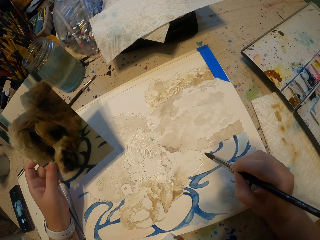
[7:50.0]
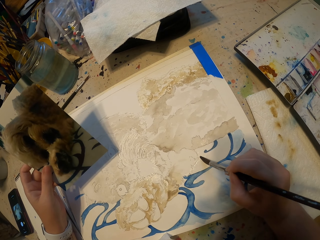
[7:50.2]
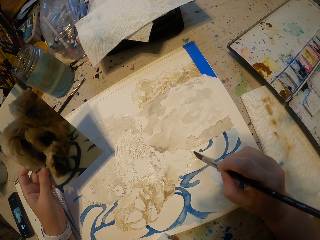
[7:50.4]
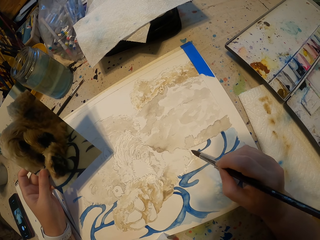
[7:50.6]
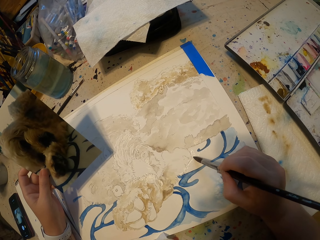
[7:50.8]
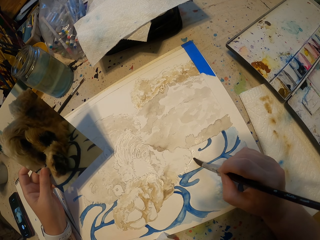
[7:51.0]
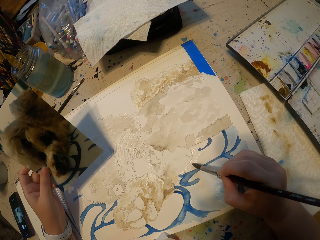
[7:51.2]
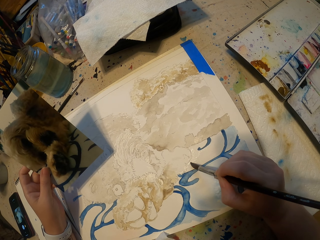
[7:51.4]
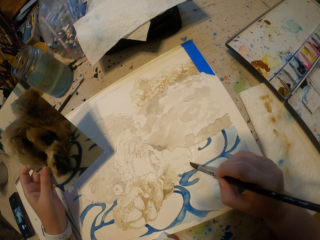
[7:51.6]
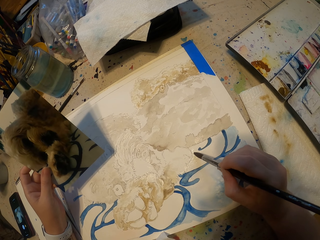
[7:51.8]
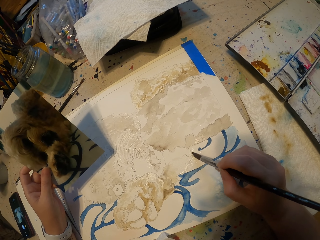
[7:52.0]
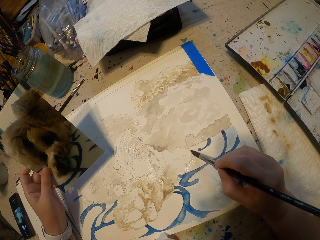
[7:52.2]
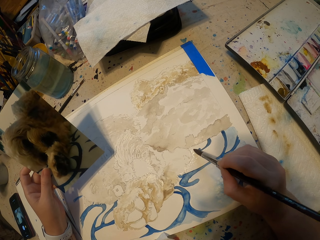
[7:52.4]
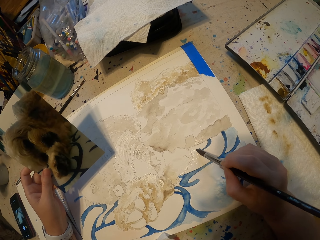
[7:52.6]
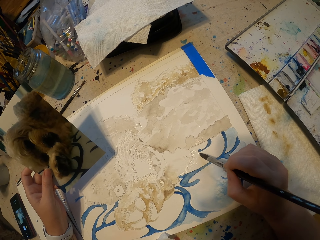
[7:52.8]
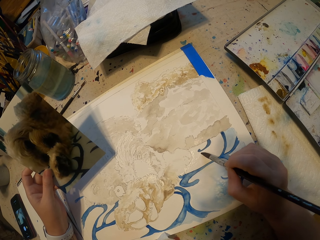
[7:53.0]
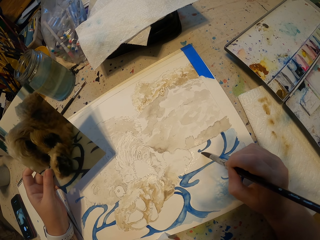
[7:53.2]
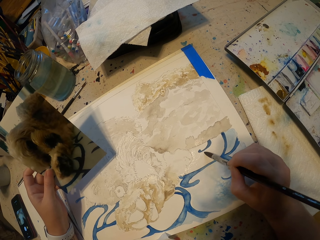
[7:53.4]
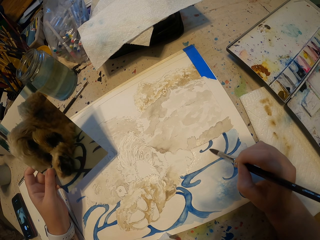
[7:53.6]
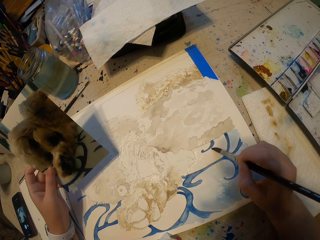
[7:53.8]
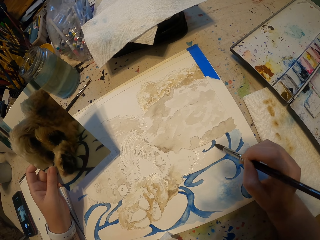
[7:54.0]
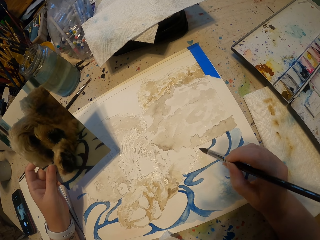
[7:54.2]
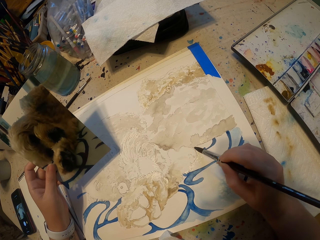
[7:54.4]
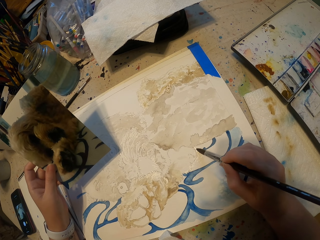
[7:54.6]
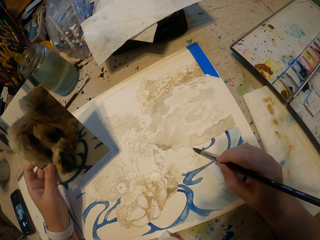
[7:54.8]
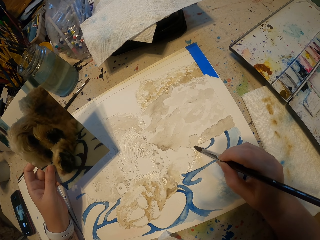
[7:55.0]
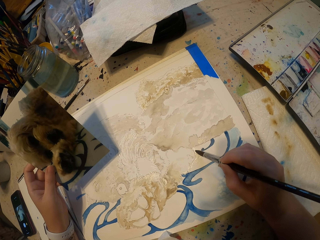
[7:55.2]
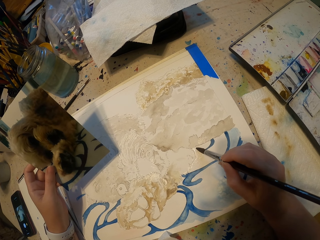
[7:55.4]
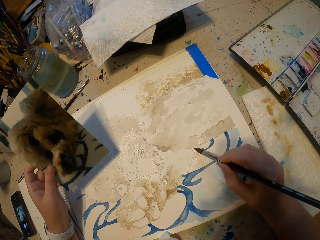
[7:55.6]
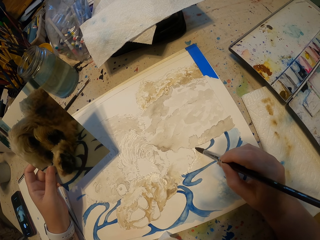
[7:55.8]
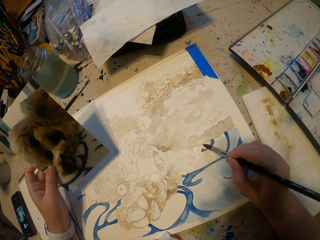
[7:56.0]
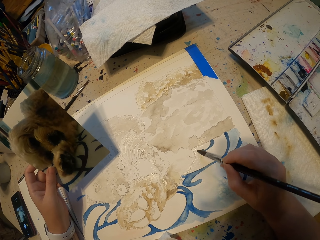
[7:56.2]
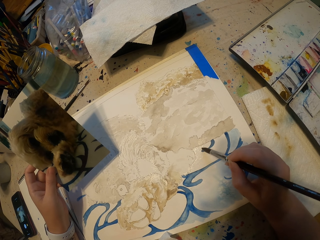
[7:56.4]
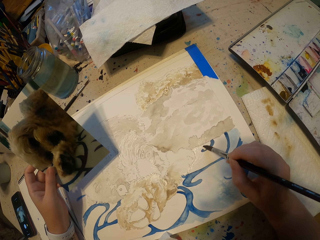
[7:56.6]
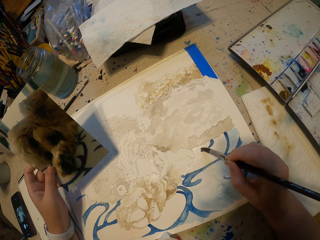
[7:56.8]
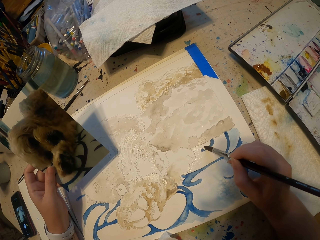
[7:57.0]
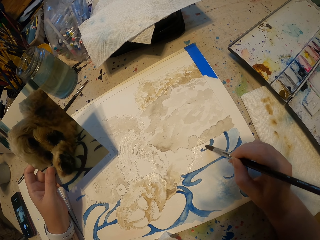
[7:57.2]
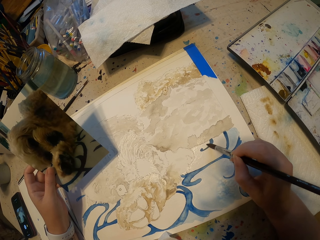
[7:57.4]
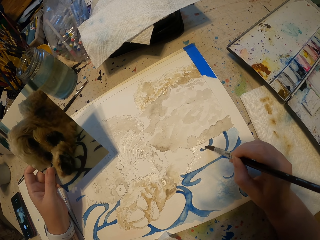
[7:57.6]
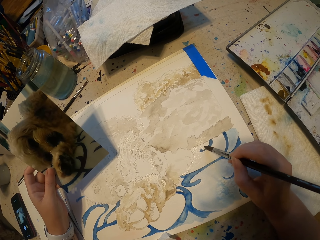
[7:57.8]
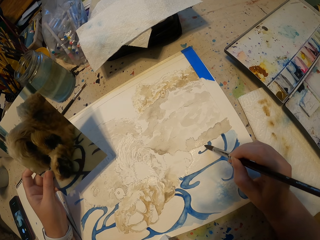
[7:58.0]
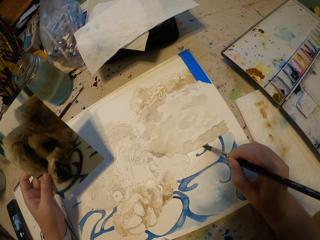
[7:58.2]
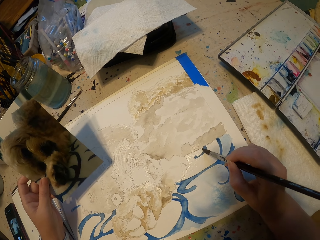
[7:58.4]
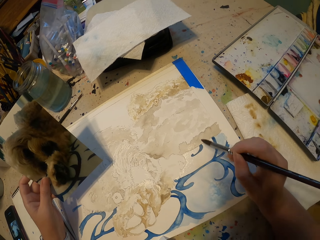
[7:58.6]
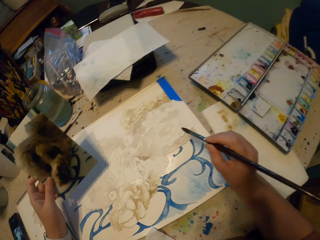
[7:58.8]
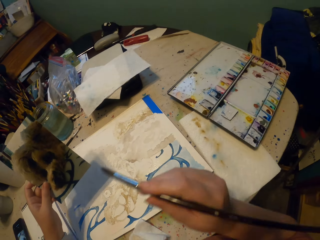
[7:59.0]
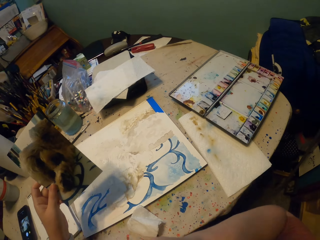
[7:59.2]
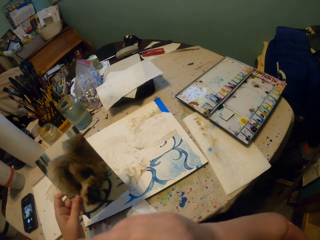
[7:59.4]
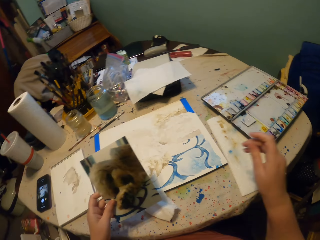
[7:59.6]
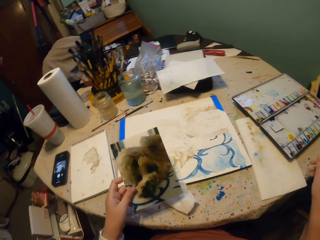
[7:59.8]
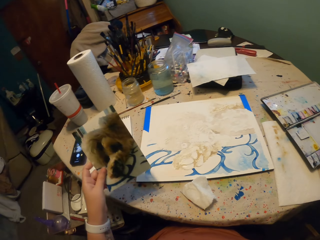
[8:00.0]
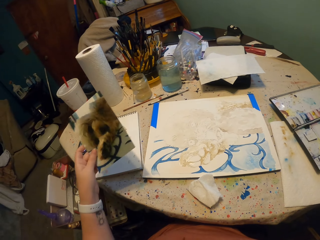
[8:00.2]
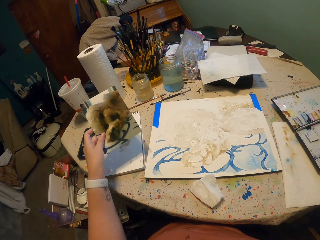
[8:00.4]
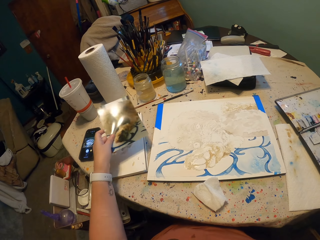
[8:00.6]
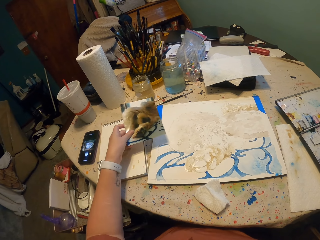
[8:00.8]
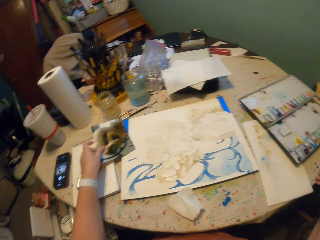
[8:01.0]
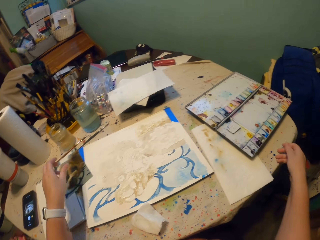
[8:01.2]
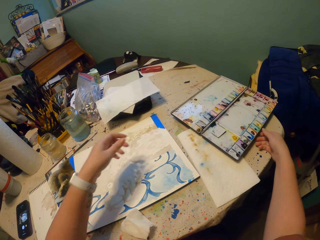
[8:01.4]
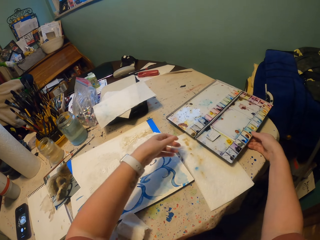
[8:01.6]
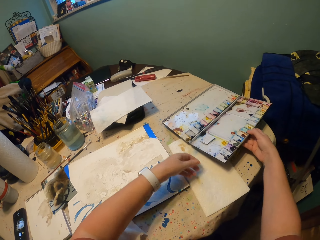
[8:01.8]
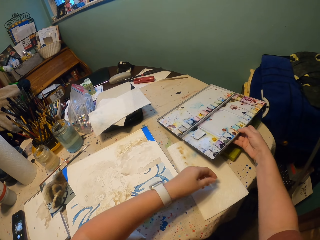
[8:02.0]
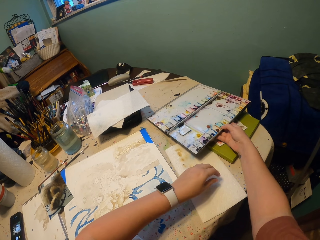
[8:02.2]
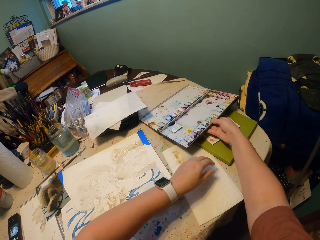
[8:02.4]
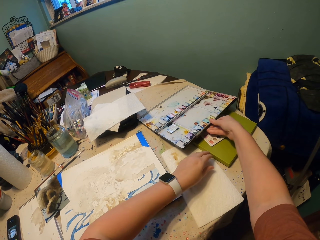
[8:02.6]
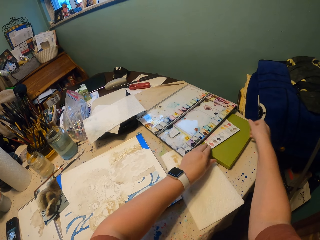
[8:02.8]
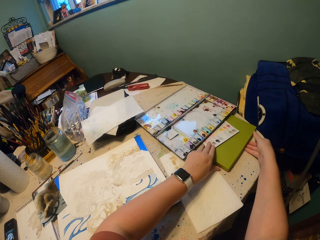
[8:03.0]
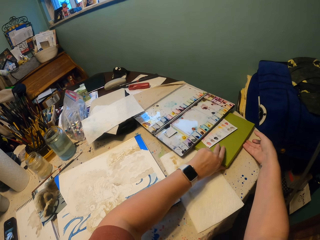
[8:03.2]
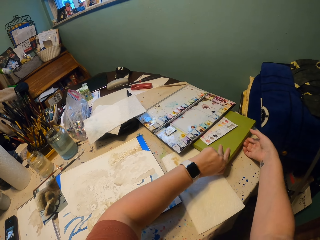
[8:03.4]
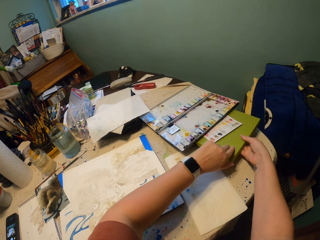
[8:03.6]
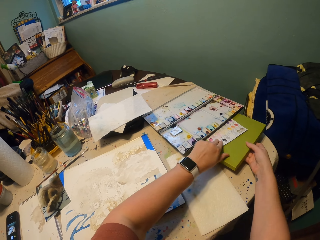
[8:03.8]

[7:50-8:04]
The camera wearer lifts a brush. They put a photo on the table. They move the watercolor palette.

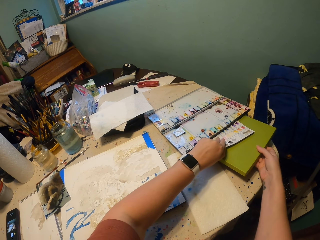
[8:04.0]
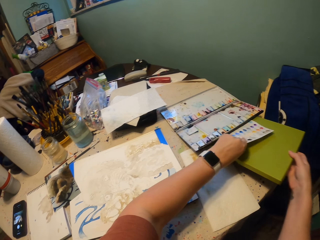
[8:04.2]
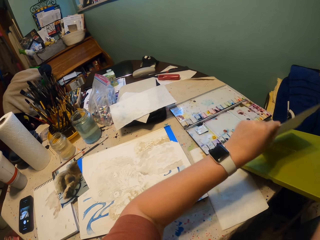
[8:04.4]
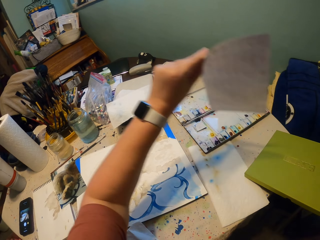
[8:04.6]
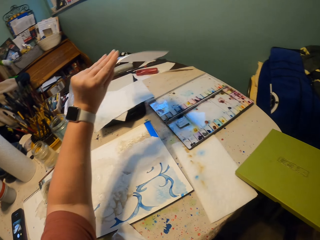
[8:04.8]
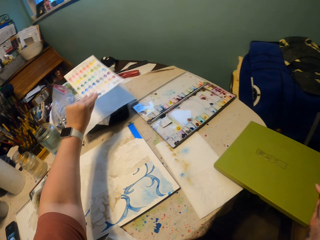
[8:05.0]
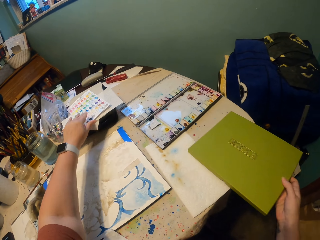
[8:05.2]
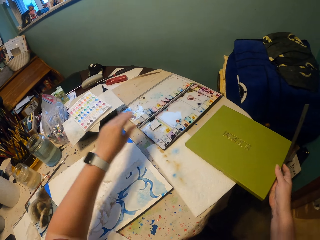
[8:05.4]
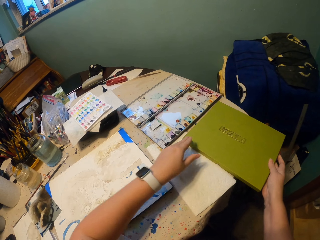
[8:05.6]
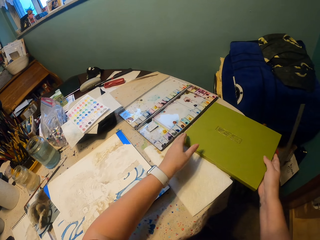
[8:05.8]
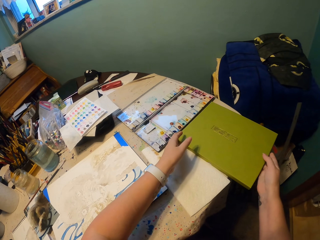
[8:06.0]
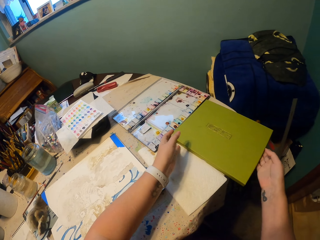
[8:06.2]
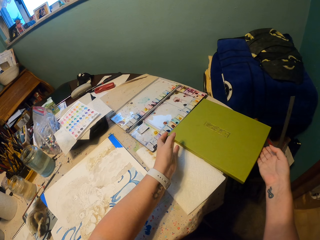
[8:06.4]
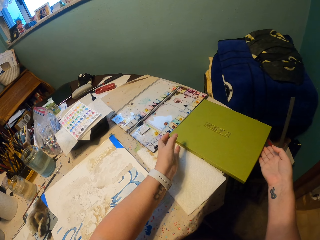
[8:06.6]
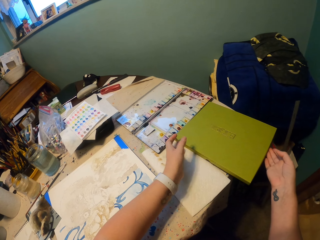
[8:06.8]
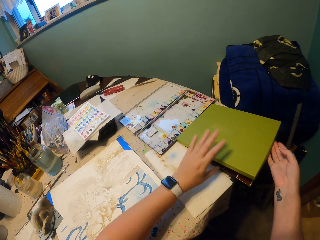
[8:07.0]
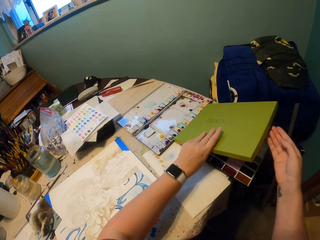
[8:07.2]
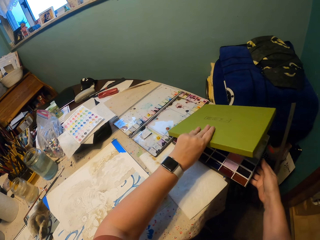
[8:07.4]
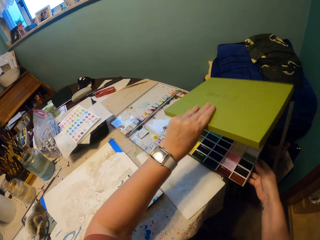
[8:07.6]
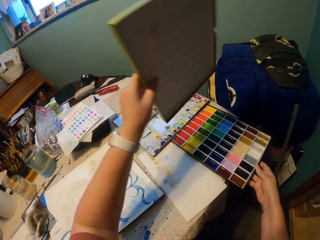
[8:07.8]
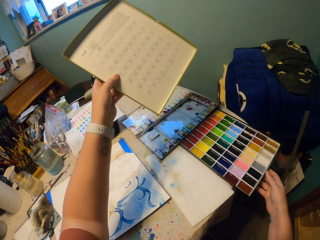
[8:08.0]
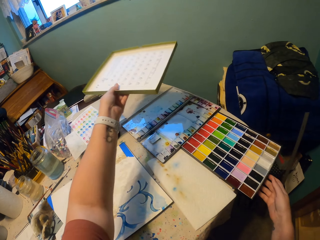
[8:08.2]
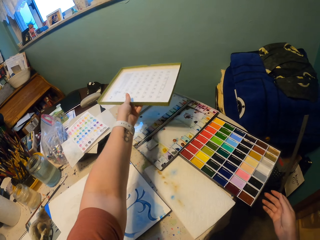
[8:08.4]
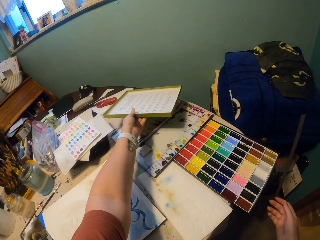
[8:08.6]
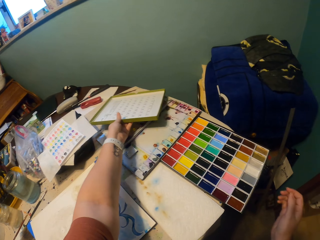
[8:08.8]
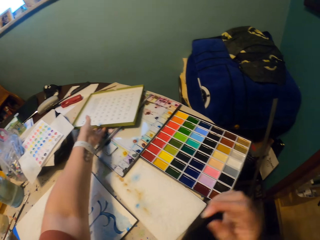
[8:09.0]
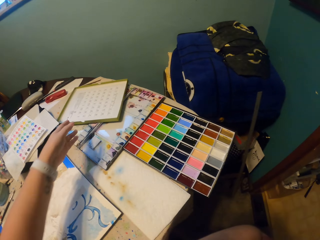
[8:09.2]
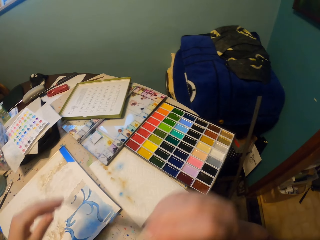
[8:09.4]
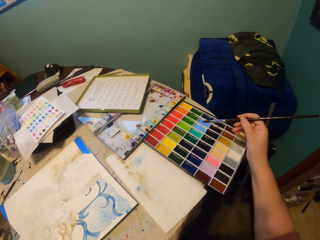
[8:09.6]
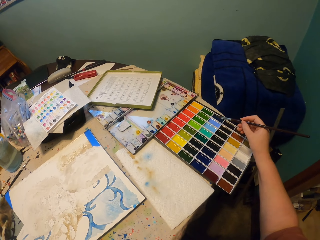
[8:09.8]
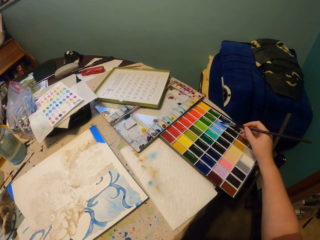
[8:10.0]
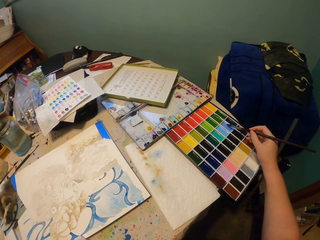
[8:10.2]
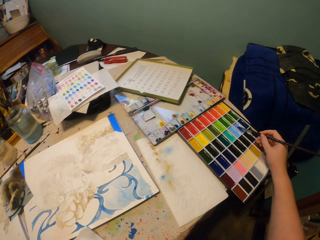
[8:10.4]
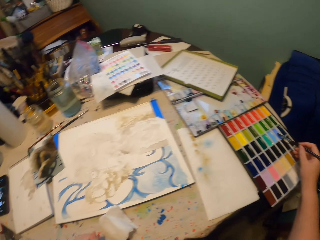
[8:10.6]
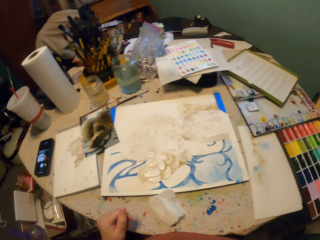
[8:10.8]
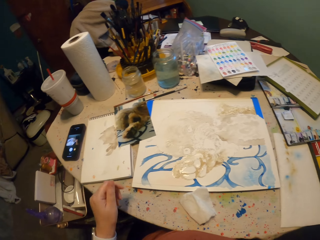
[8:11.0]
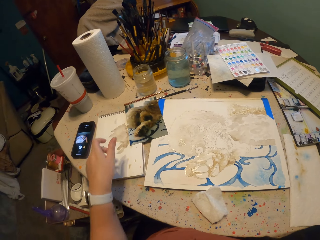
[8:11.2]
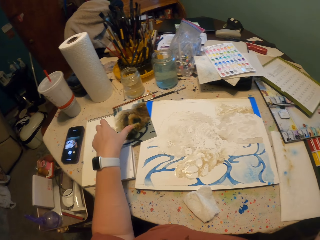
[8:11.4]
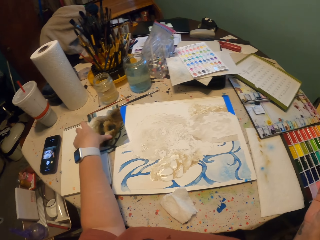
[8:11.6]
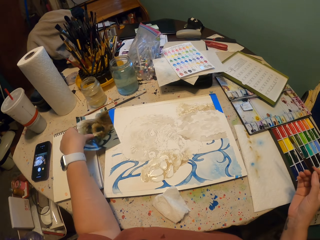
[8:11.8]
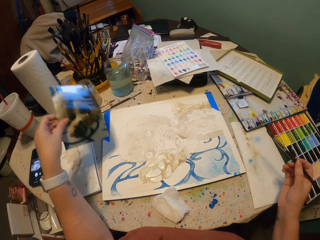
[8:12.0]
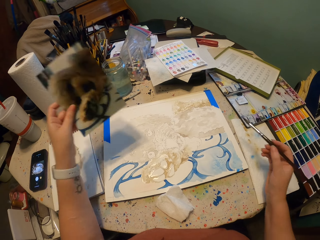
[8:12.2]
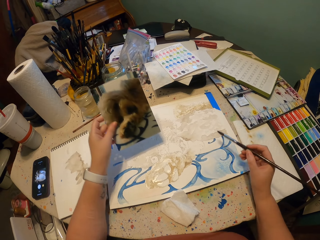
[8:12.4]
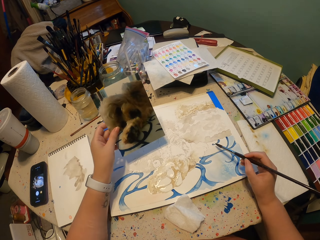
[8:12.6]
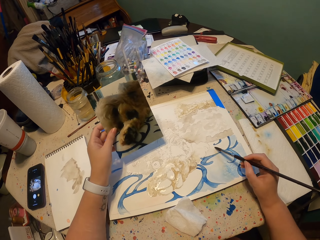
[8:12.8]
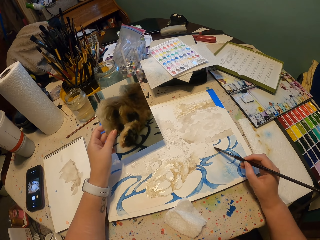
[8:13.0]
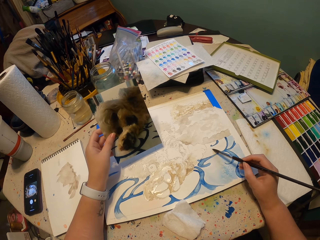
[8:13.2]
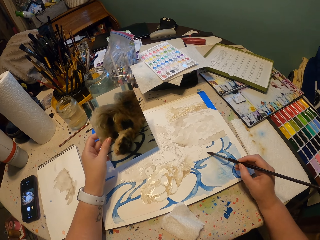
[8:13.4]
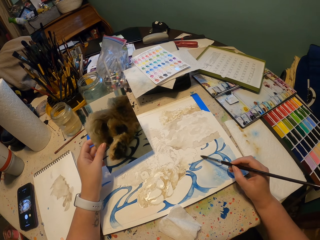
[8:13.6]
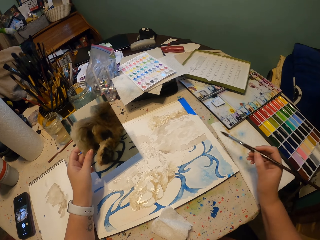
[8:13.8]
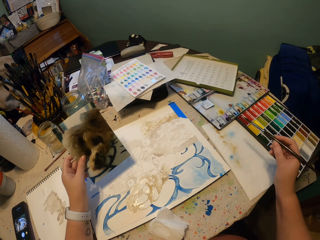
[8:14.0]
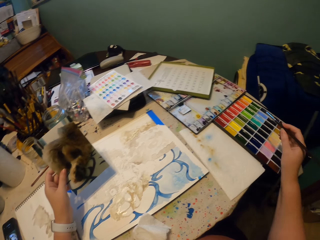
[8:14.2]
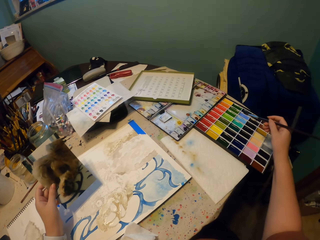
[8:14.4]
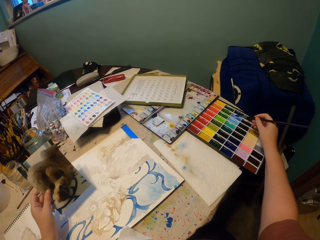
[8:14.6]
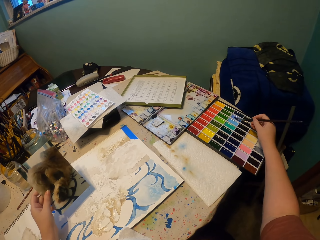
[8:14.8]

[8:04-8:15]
The camera wearer picks up a box. They put a paper on the table. They open a watercolor palette. They put the box on the table. They pick up a brush, dip the brush in paint and rub the brush on the watercolor. They pick up a photo from the table. They paint on the drawing book.
